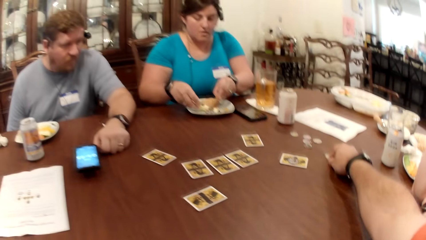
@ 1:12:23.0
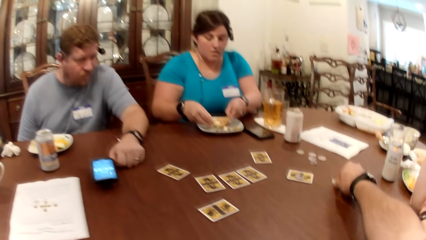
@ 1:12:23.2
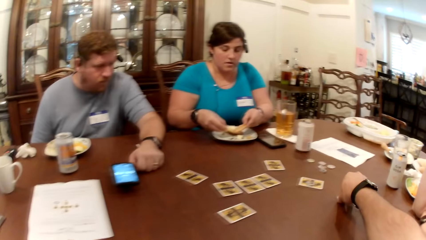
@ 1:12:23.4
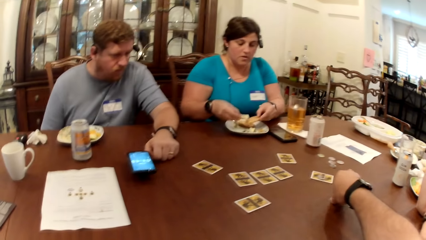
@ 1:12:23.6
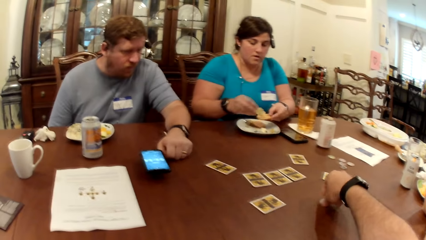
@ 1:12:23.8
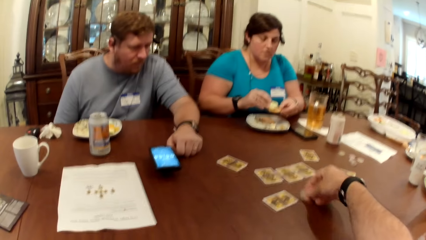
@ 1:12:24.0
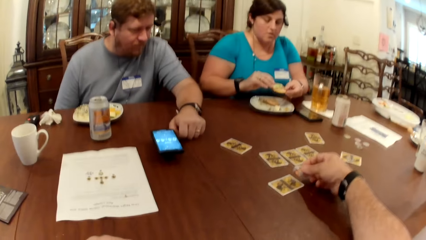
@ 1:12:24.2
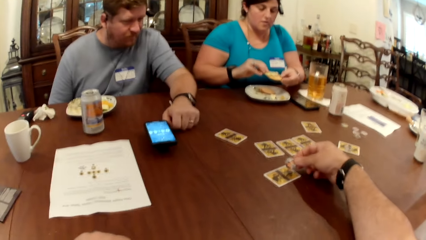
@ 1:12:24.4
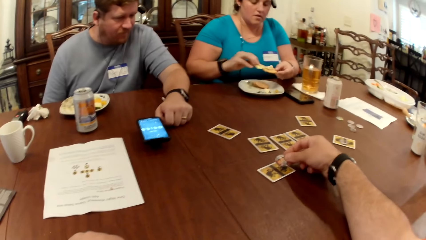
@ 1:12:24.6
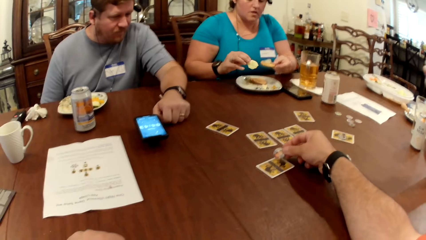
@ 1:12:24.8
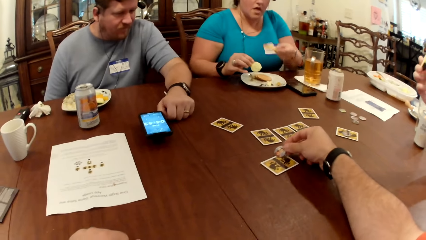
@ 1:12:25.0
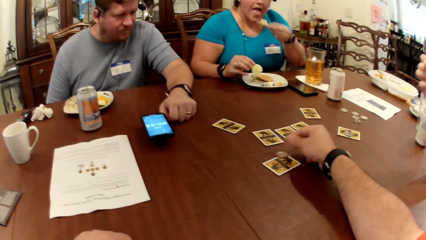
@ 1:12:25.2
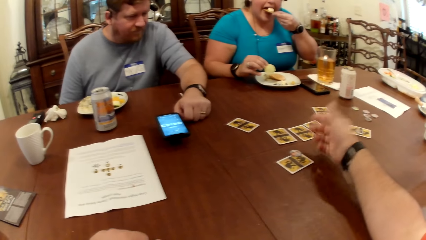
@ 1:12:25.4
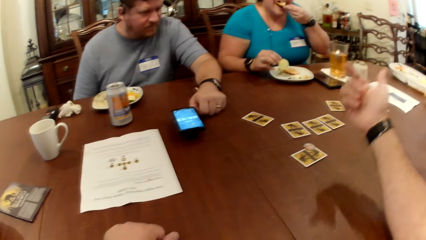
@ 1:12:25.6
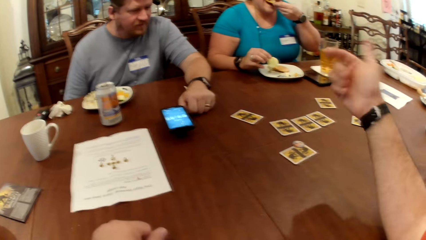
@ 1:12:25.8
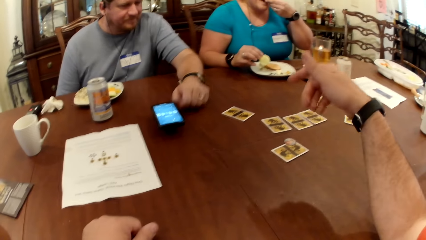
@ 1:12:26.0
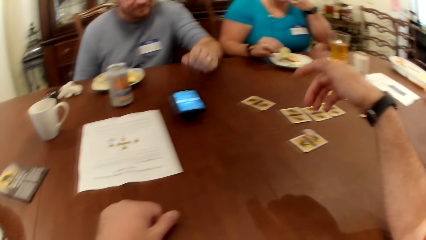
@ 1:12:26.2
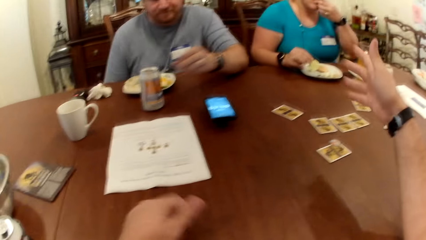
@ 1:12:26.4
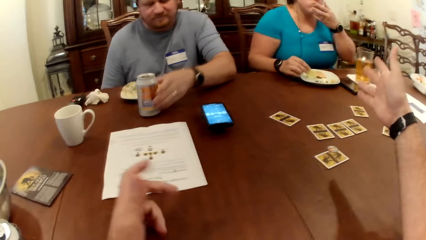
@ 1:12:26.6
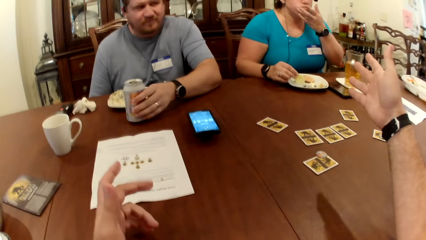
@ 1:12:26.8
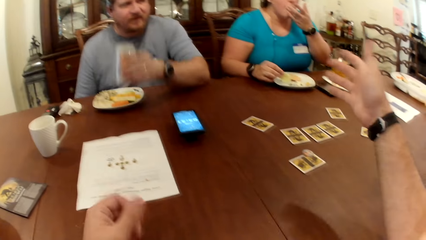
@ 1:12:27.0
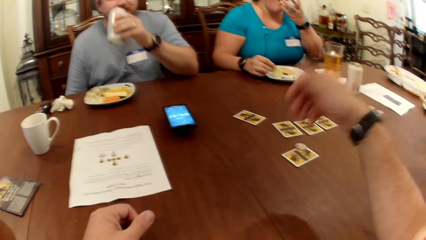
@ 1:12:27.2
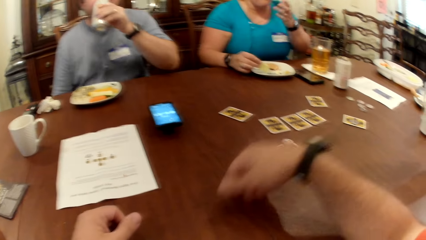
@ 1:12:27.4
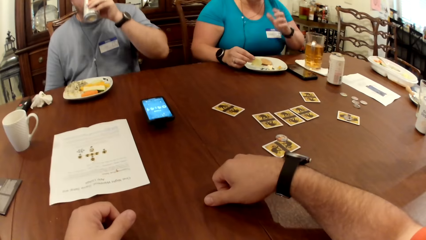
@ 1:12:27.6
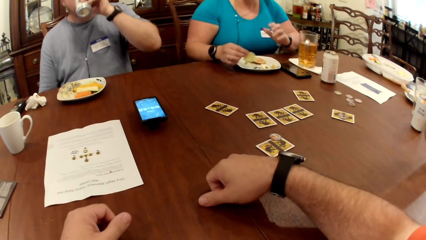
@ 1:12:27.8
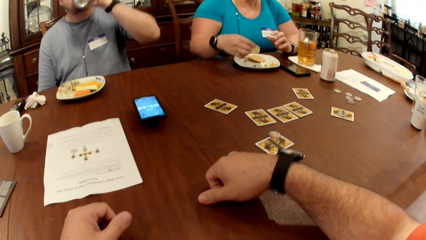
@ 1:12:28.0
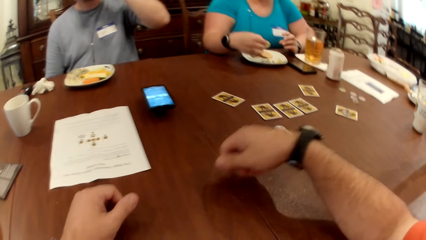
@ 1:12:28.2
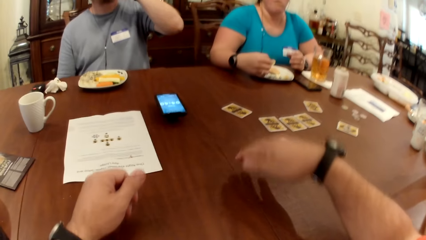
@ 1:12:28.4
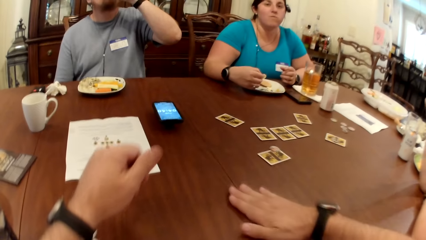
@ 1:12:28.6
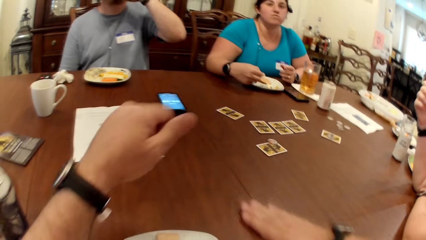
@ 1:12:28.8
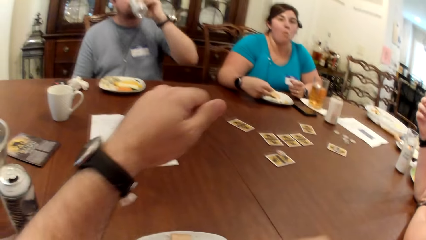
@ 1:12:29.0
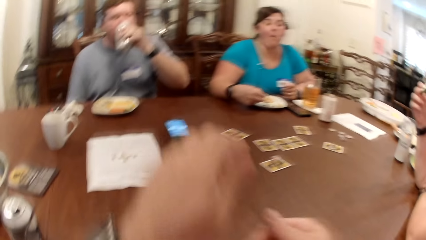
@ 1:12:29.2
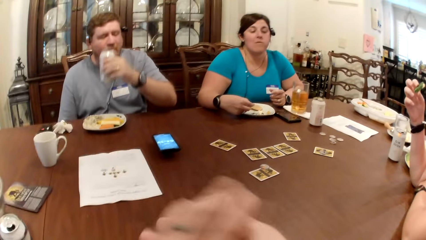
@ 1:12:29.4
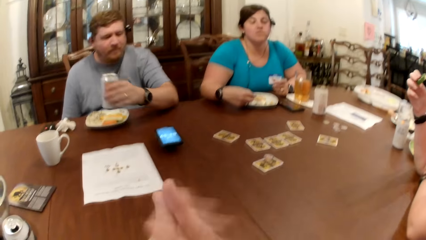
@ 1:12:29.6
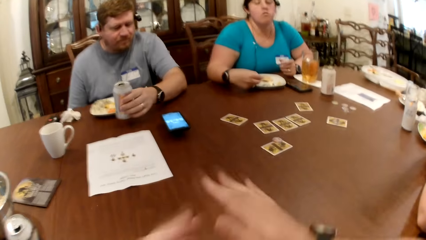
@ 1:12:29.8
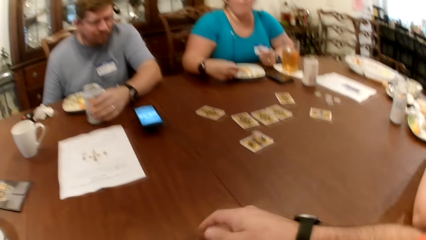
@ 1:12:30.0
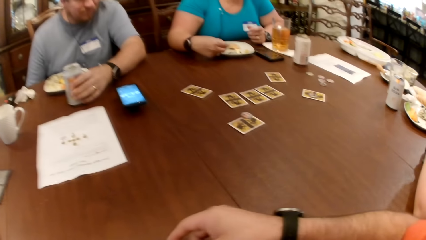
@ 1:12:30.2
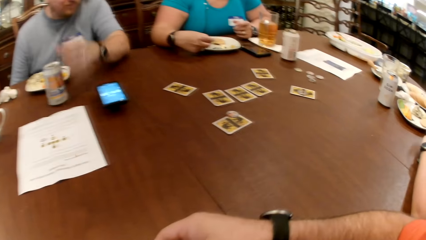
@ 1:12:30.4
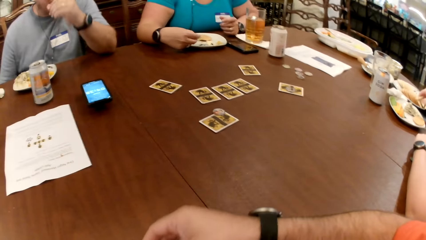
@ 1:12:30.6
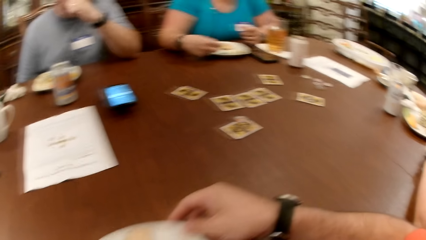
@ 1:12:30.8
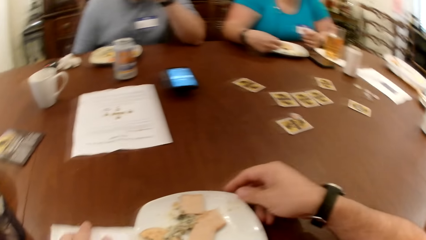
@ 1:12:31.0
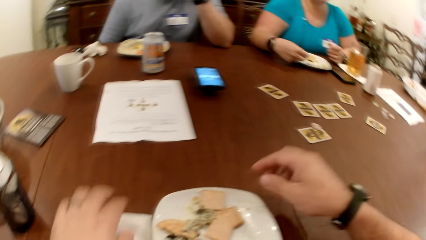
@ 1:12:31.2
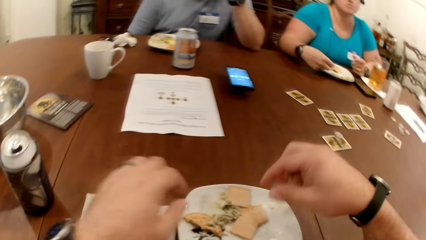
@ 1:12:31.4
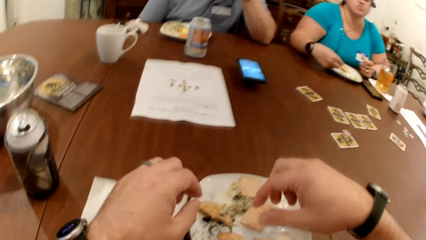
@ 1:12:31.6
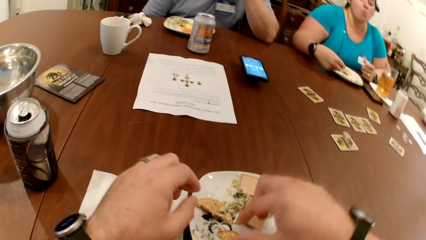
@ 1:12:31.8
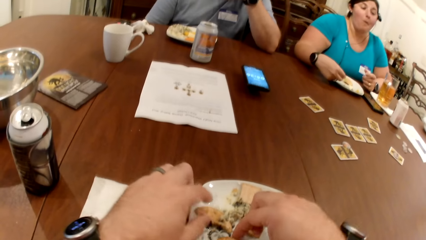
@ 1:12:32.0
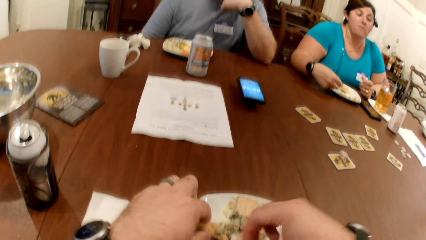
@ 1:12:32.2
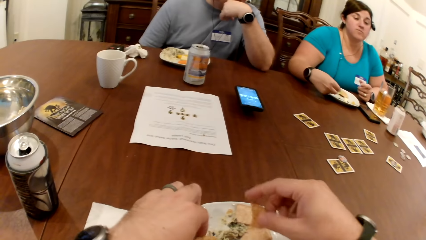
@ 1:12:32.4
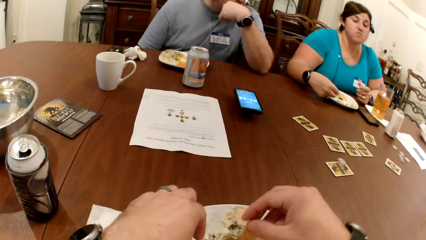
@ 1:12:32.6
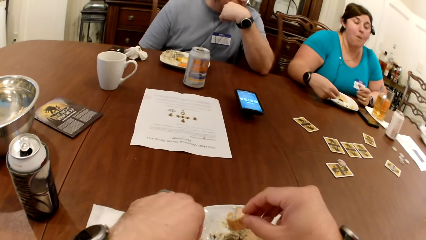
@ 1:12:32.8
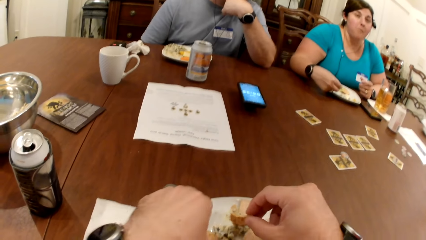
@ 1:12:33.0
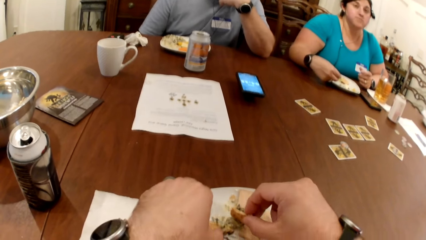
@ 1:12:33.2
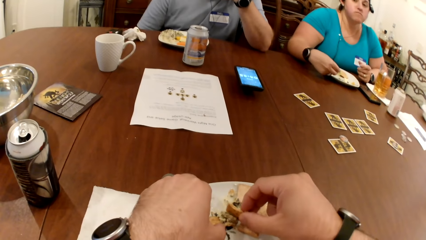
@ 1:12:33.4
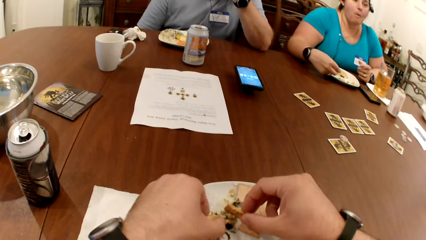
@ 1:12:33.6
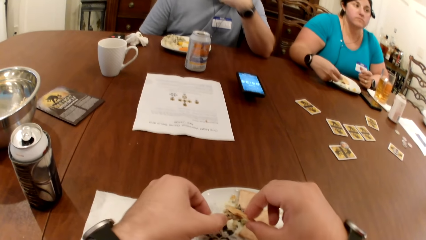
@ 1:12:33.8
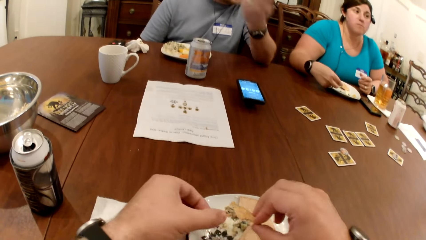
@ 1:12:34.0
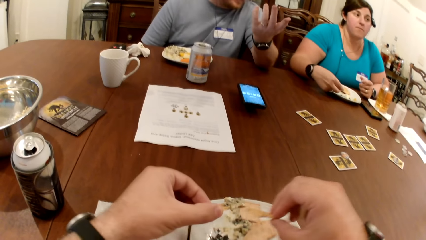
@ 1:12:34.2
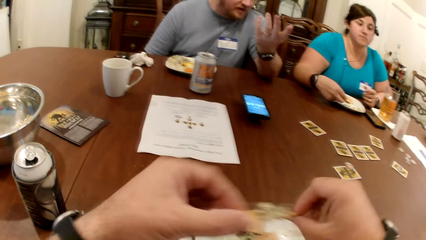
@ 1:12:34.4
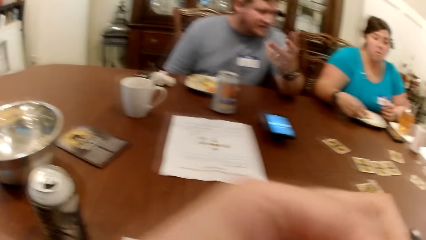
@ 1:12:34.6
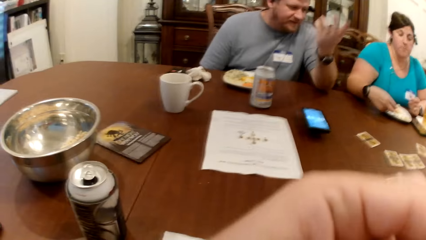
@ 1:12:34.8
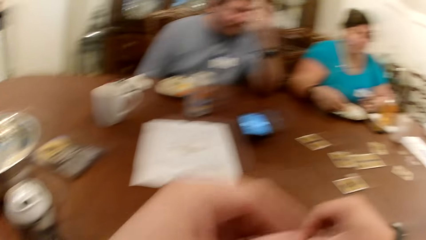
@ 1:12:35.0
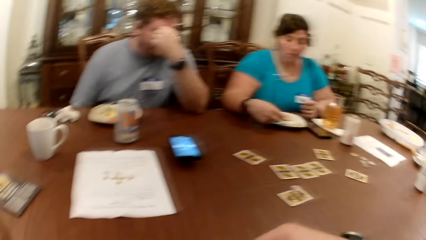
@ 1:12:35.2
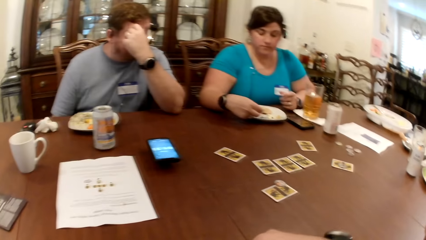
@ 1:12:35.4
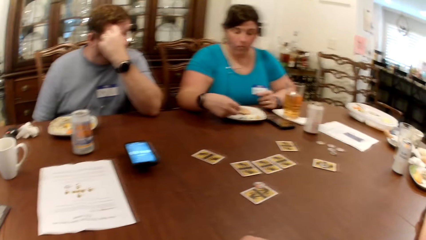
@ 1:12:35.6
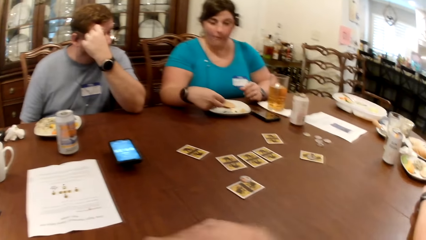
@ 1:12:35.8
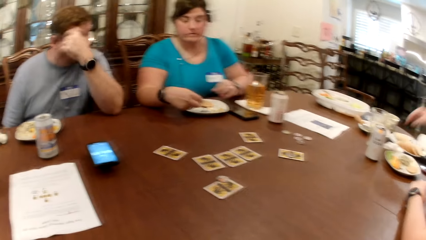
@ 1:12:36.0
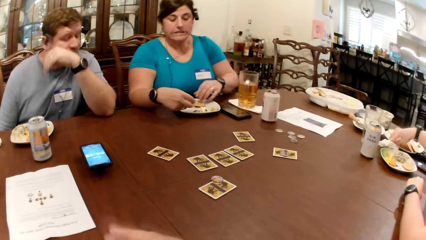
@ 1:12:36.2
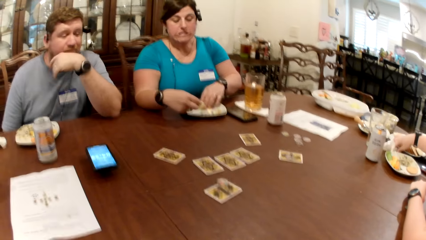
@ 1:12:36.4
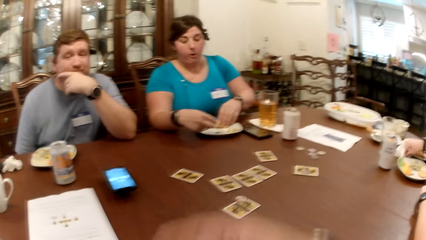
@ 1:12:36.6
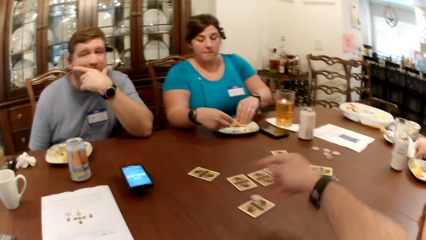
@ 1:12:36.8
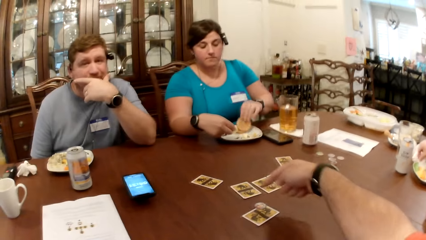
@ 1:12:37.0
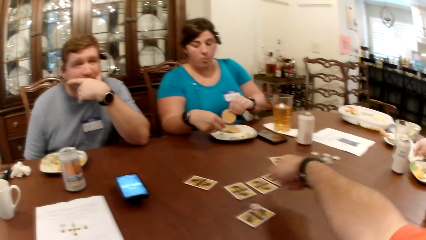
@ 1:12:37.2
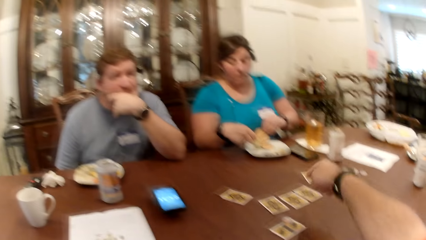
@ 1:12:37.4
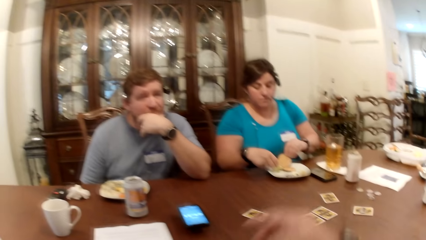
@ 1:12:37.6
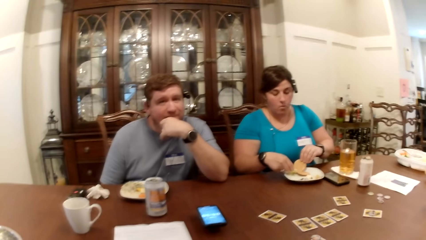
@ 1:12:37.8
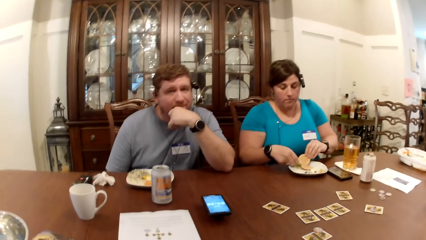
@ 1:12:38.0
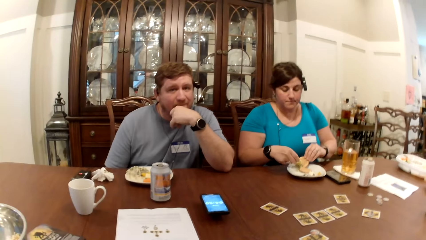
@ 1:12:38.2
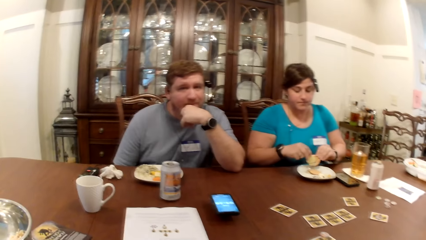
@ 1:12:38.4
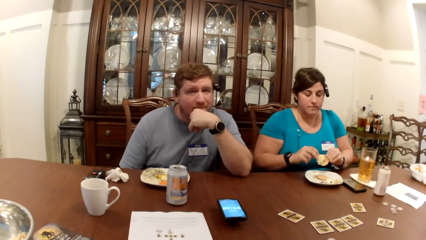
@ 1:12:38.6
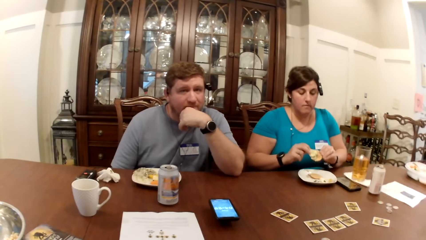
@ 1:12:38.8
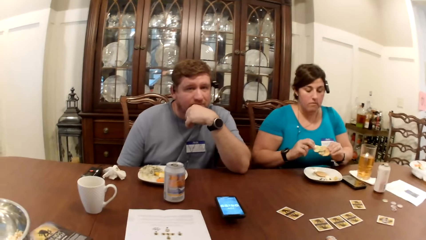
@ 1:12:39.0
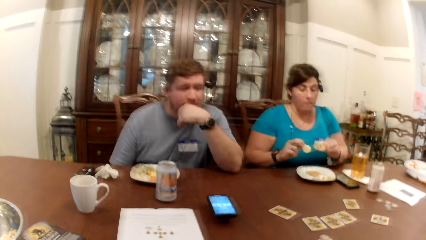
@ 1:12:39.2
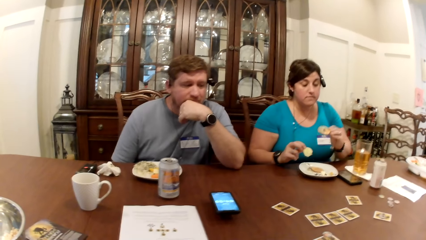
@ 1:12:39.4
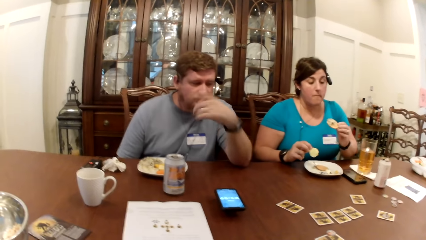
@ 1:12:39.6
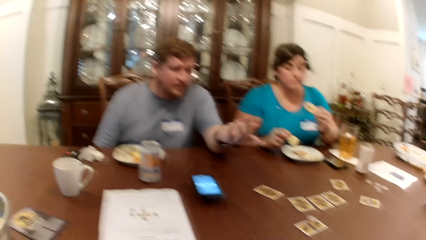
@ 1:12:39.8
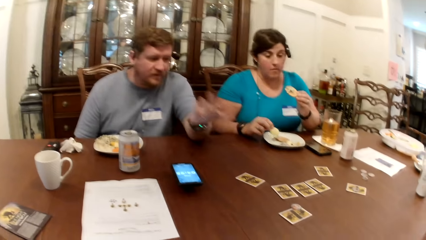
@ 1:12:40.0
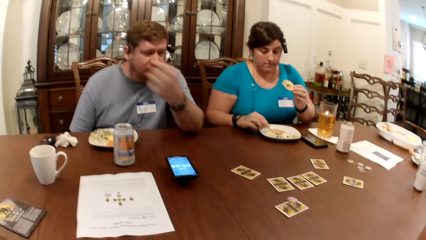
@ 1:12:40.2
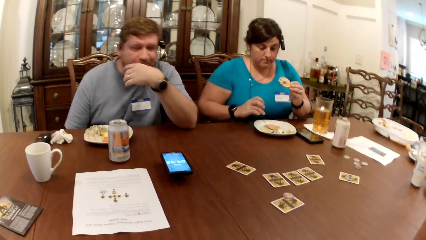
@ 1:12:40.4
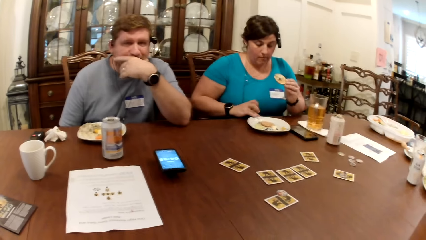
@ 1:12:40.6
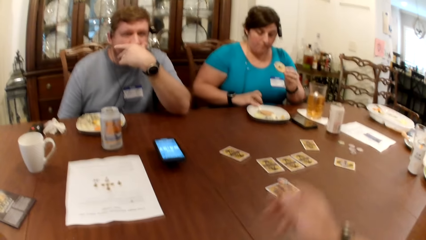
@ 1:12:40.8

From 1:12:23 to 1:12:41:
The camera wearer picks a poker chip from the table with his right hand. He touches a card and moves the card up. A woman puts the sauce on the biscuit with the cucumber in her right hand. The camera wearer drops the poker chip on a card on the table with his right hand. He puts the card down. The woman eats the biscuit with her left hand. The camera wearer moves his hand up. A man picks a can of beer from the table with his left hand. The man drinks from the can of beer in his left hand. The camera wearer moves his hand on the table, moves his hands up and moves his hand on the table. He holds his hands together. He wipes his hands together. The man drops the can of beer on the table with his left hand. The camera wearer moves his hands down. Another woman picks at the celery on the plate with her right hand. The camera wearer moves a plate on the table with his right hand. He moves his hands up. He picks at the biscuits and sauce on the plate with both hands. He eats the biscuit with his left hand. He moves his hands down. He looks around. The other woman cleans her right hand on the paper towel on the table. The first woman picks a biscuit from the plate on the table with her left hand. The camera wearer moves his hand forward. He moves his hand back. The first woman puts the sauce on the biscuit with the piece of cucumber in her right hand. The first woman drops the cucumber on the plate with her right hand.
